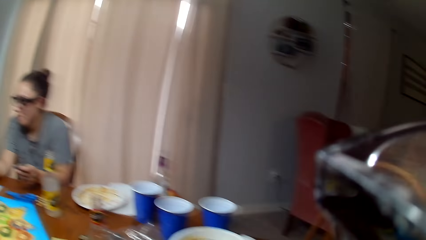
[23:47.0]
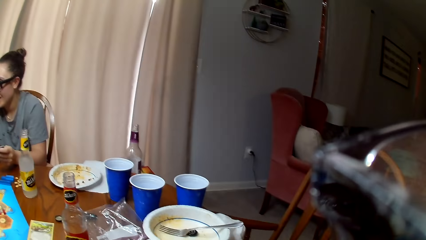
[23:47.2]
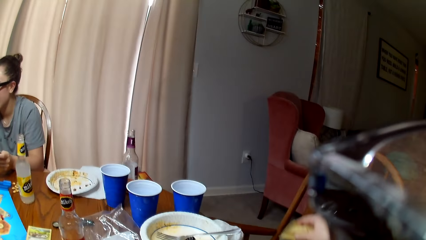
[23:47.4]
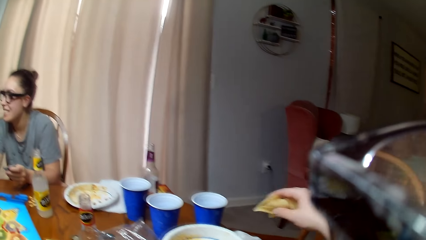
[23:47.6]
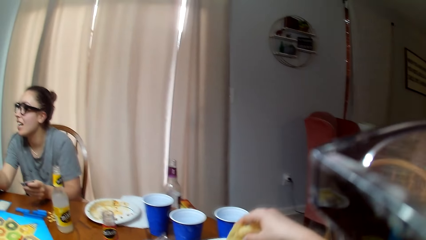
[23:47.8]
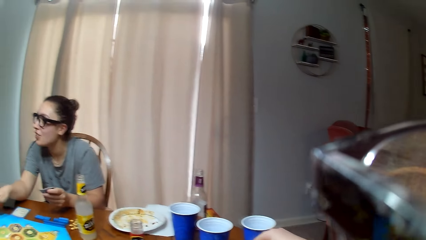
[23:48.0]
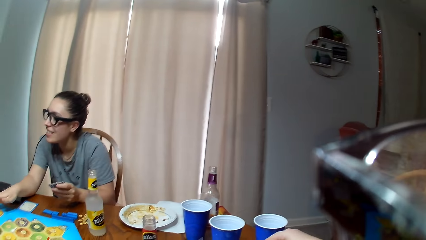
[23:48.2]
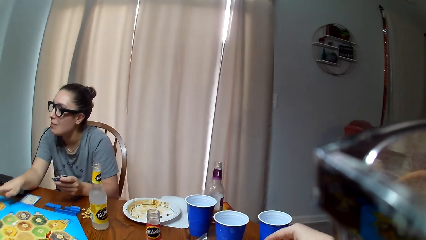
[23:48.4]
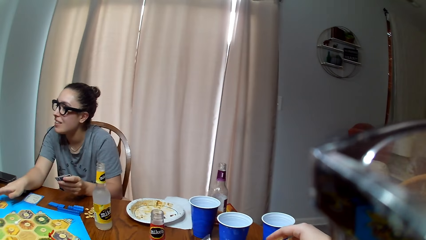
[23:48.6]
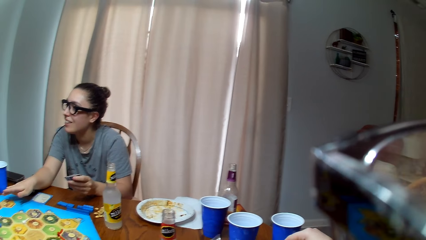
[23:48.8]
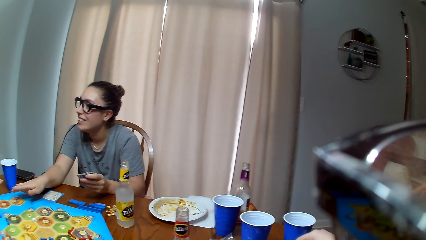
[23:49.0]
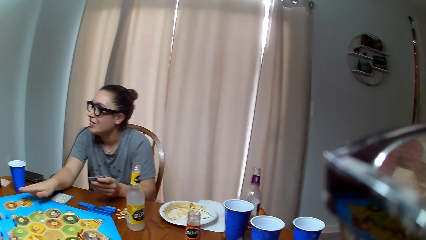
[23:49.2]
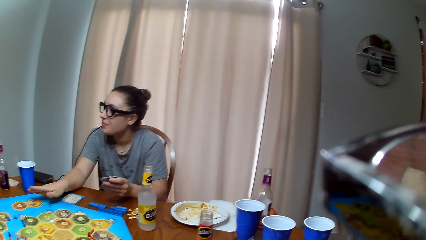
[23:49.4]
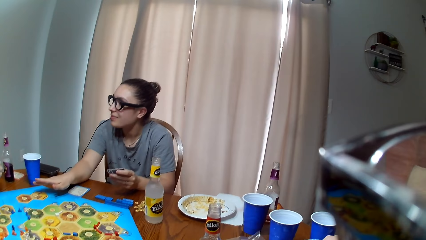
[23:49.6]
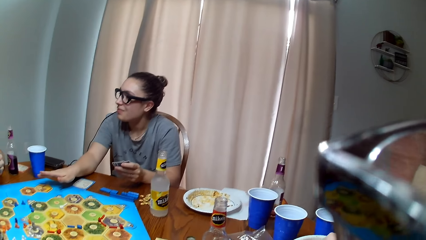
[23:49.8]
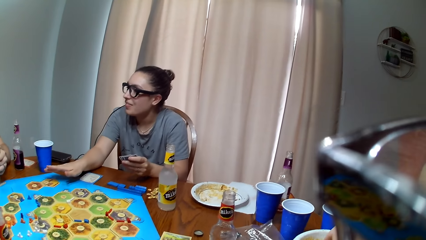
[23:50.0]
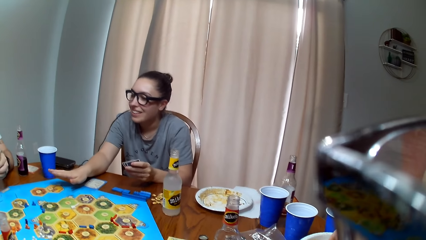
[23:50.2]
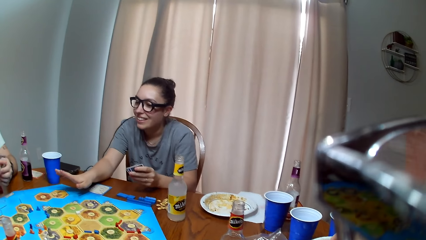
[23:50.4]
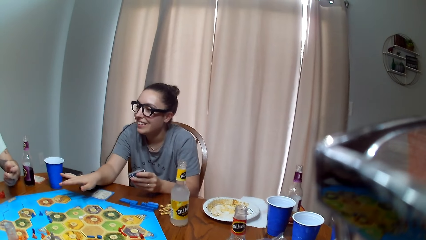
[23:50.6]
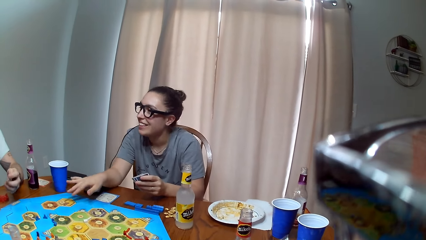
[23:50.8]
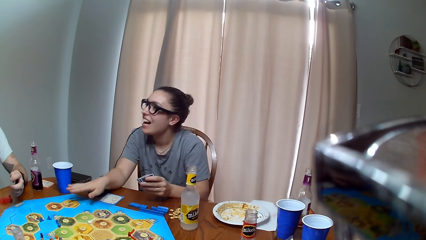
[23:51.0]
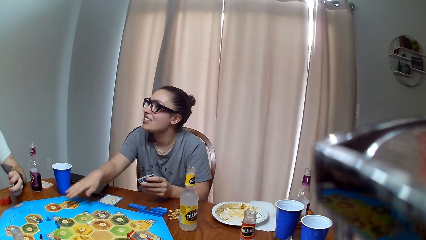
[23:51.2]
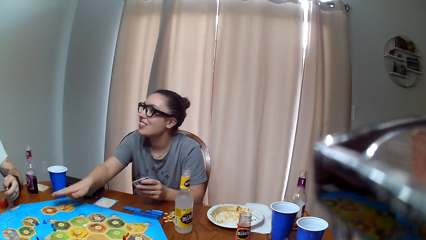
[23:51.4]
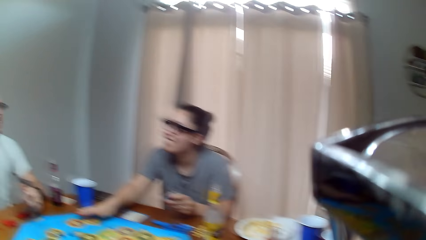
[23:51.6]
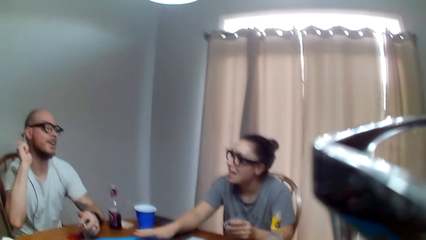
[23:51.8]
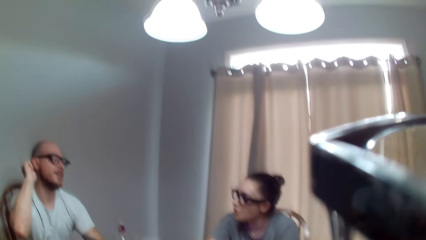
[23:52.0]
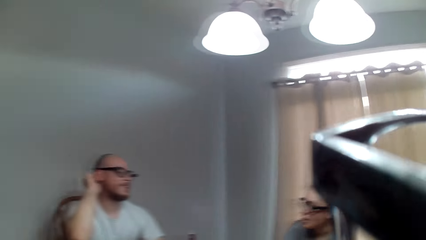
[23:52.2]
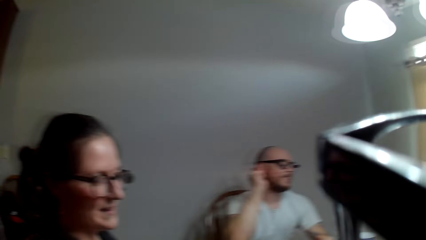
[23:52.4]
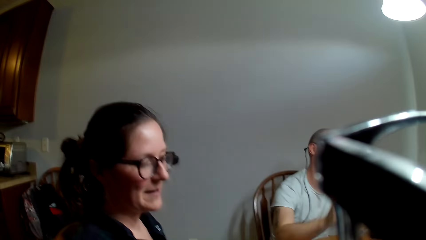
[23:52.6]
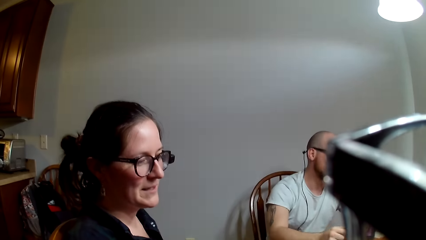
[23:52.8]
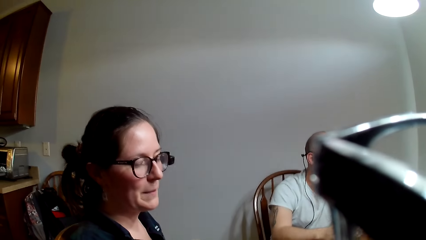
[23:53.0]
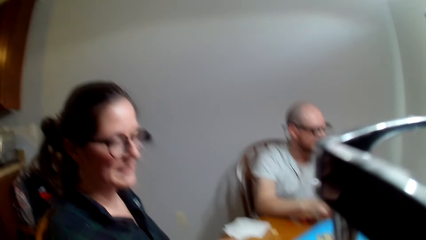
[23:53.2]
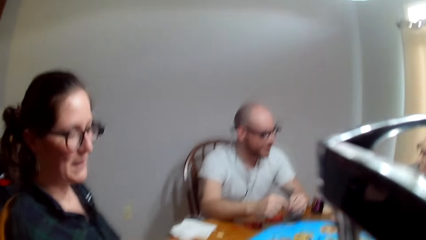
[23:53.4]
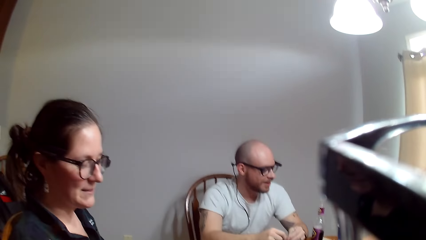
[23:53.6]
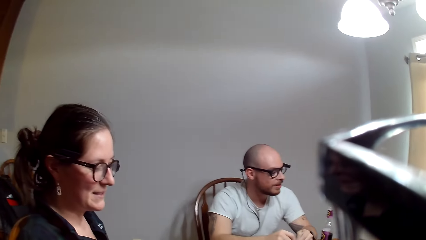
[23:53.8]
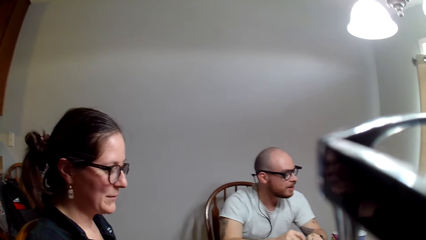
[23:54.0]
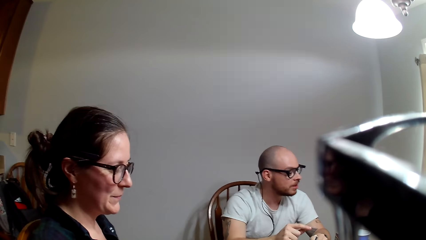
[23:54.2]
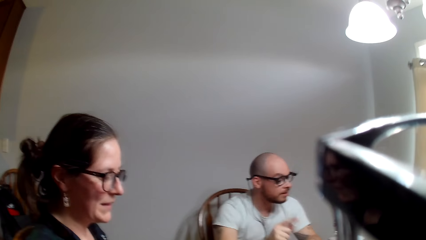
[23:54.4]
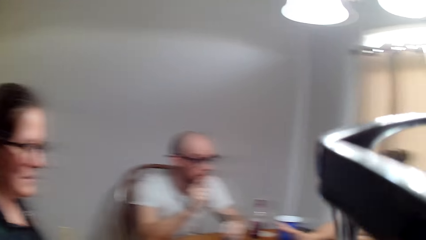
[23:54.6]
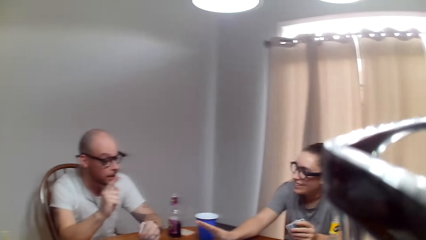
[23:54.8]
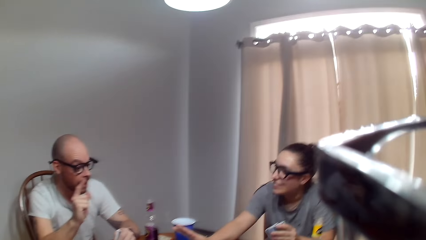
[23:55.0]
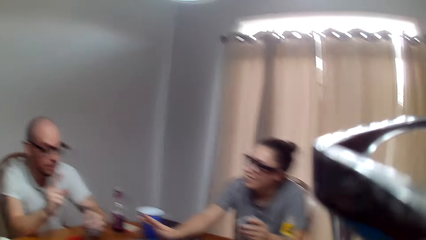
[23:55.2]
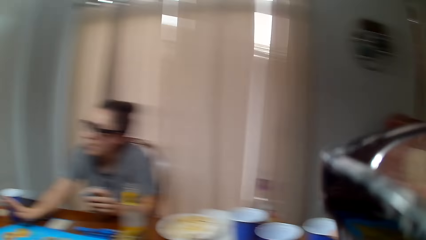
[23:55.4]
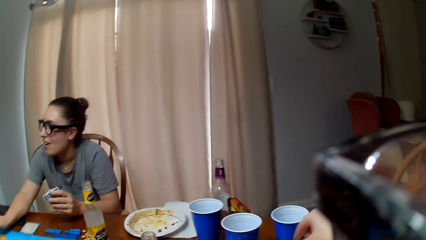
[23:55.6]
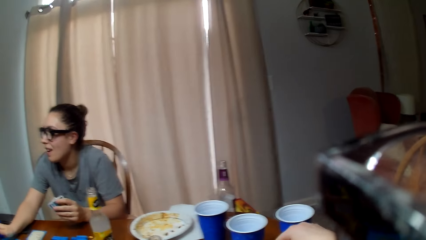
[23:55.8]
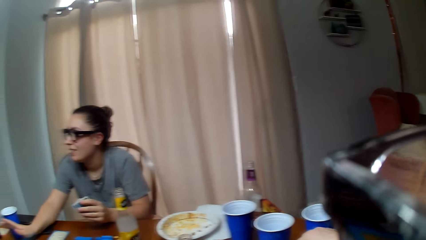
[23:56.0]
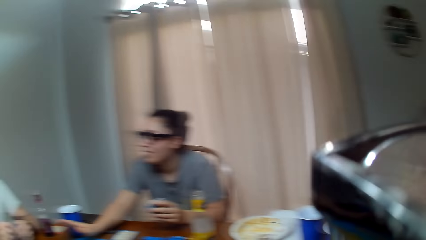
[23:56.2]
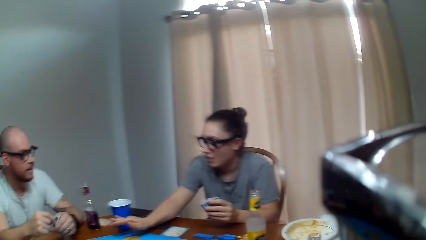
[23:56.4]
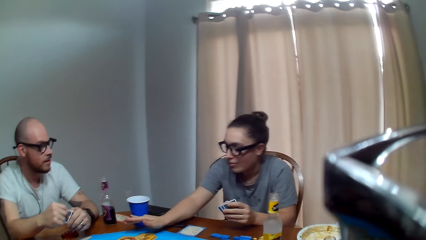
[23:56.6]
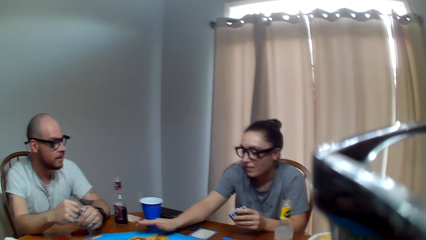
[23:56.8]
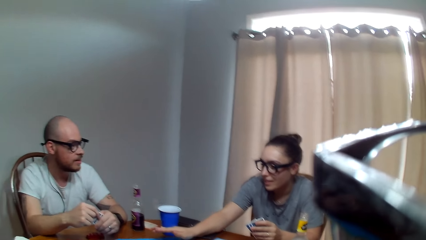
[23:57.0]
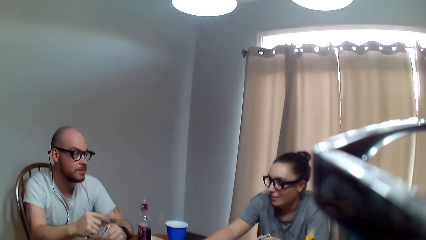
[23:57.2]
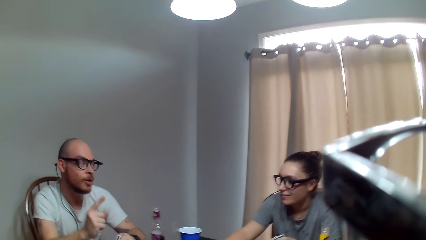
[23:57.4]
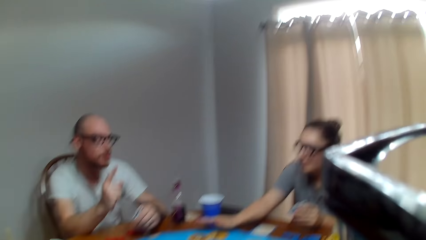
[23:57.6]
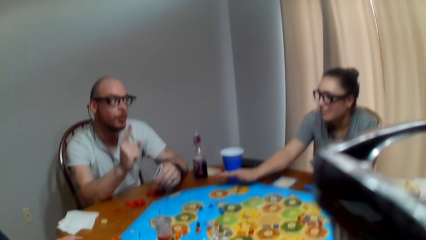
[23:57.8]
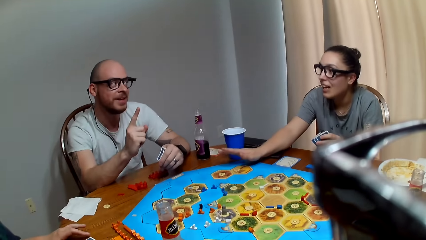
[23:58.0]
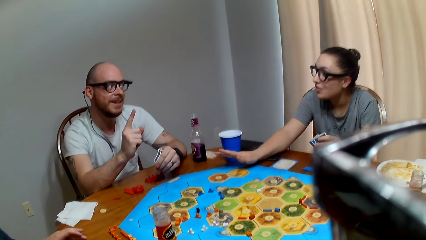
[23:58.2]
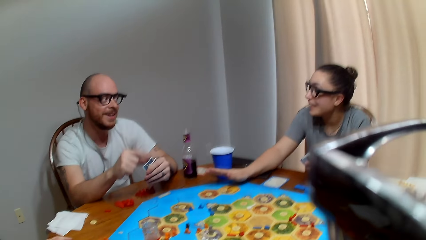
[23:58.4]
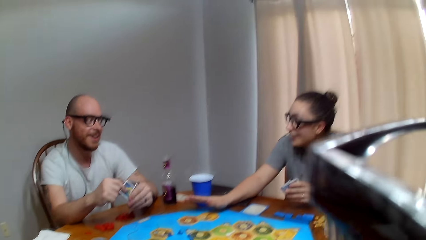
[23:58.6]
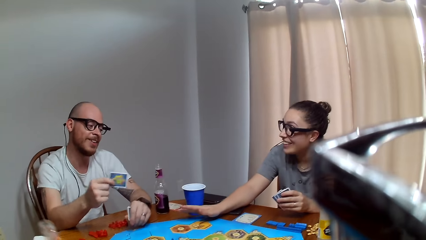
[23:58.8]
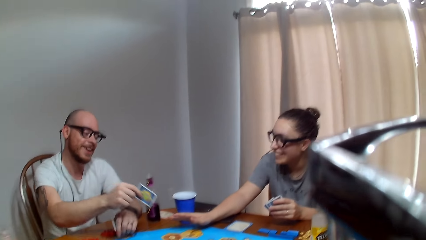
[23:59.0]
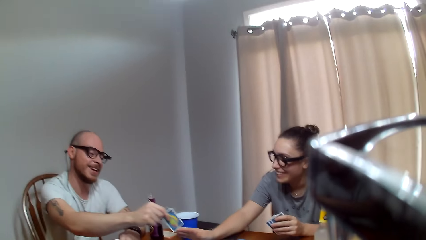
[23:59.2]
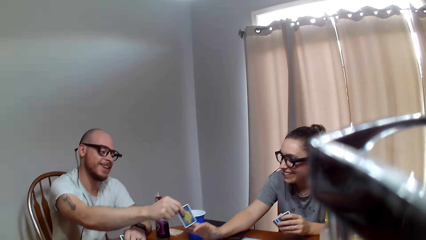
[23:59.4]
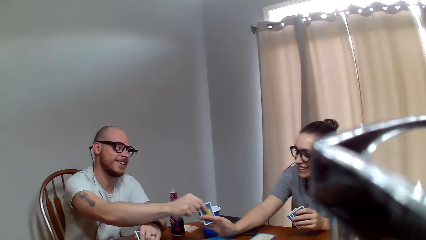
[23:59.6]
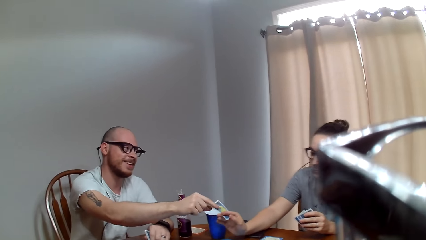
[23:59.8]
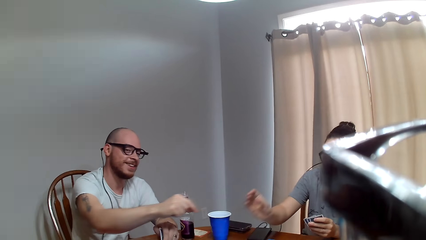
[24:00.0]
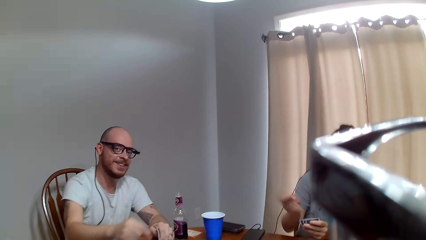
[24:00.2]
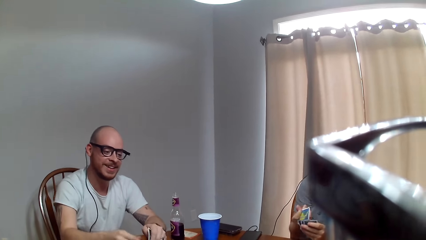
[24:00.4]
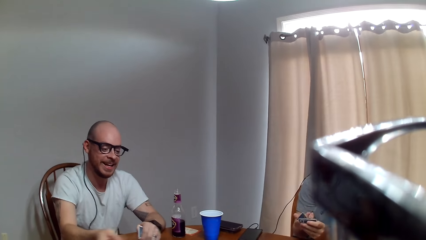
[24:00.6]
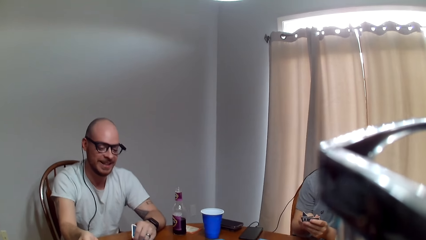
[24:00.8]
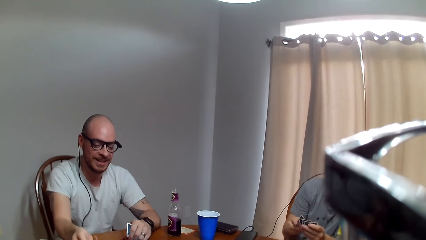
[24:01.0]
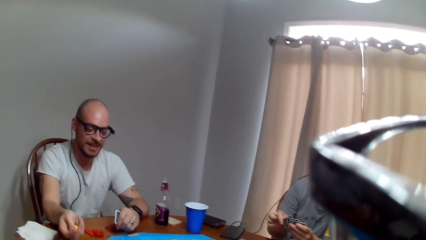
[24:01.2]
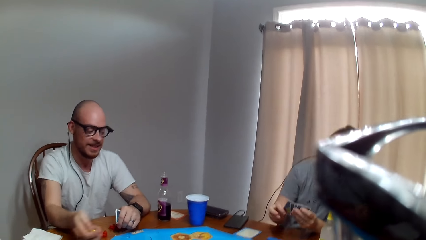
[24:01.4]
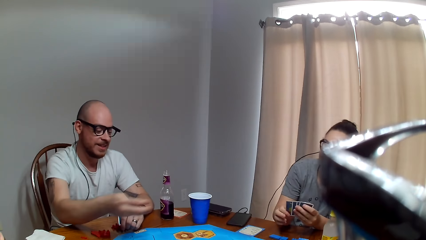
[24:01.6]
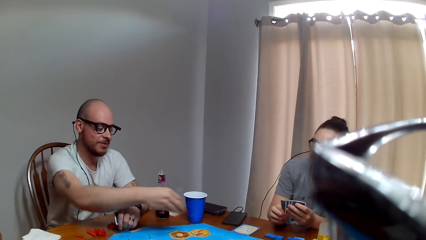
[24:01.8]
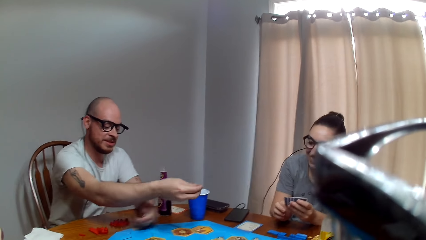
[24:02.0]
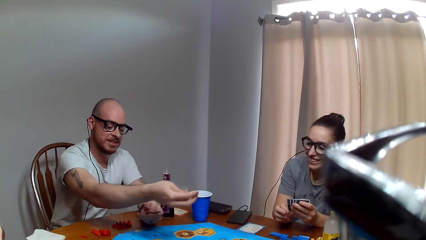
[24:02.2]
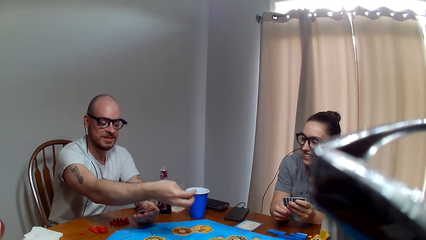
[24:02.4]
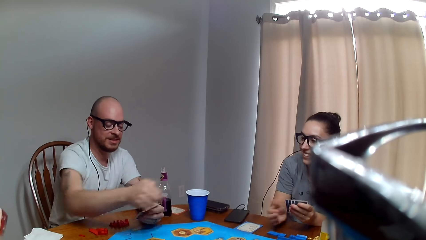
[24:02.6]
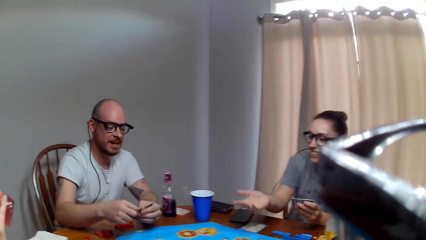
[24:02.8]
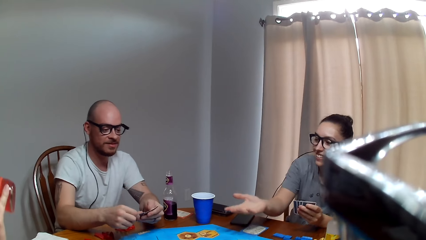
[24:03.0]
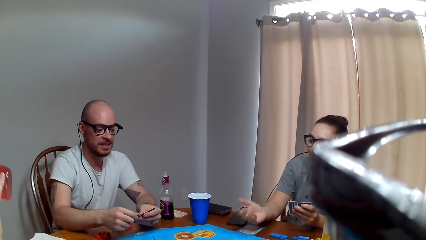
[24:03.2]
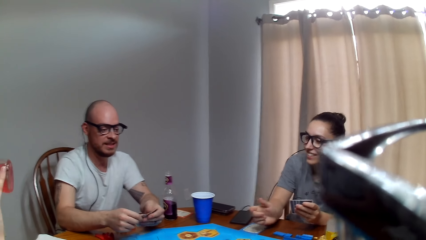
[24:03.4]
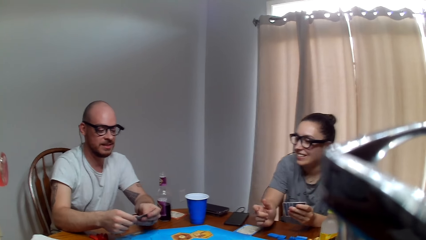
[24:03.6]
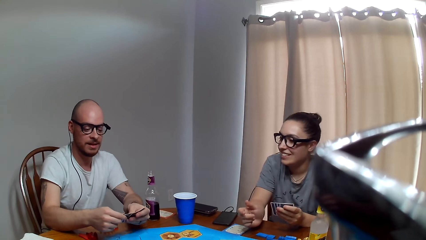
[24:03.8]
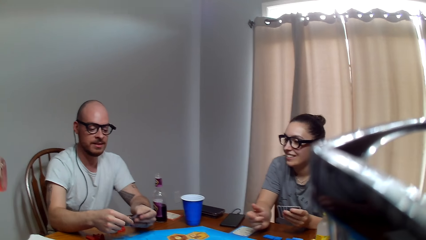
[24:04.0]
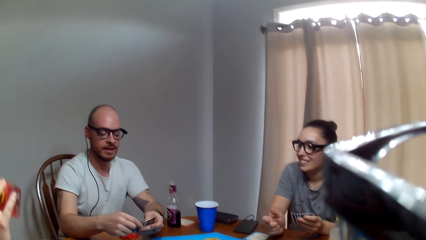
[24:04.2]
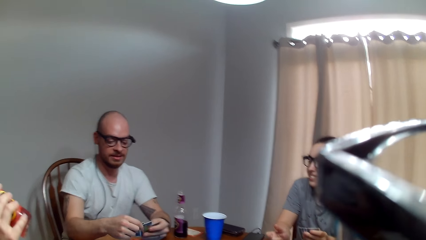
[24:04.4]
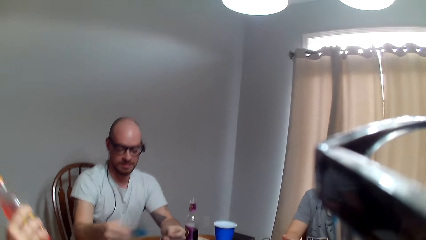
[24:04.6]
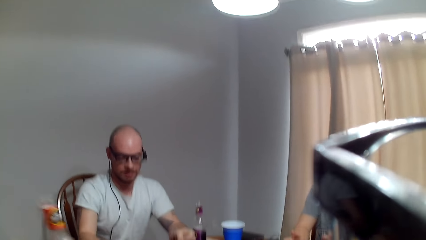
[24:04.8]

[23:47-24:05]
The camera wearer puts the chips in the bowl. A woman converses with a man. The man speaks to the woman. The woman stretches her hand towards the table. Another woman talks to the camera wearer. The man speaks to the first woman. The first woman responds to the man. The man talks with the first woman. The man hands the first woman a card. The first woman picks the card from the man. The man makes a remark. The man holds the dice. The man speaks to the first woman. The man shuffles the cards.
